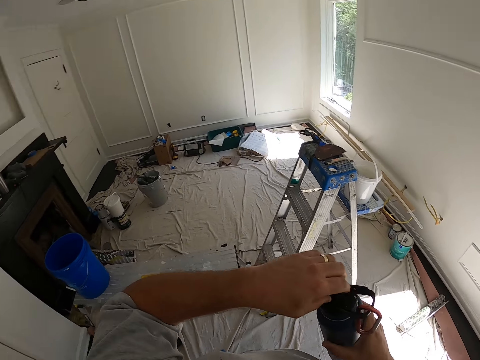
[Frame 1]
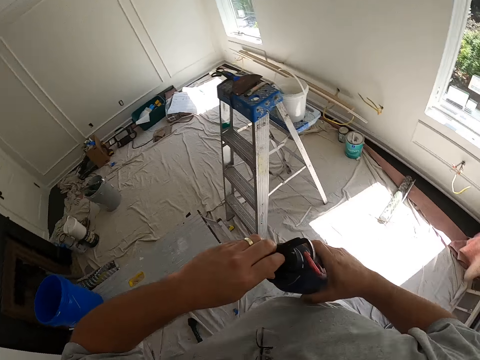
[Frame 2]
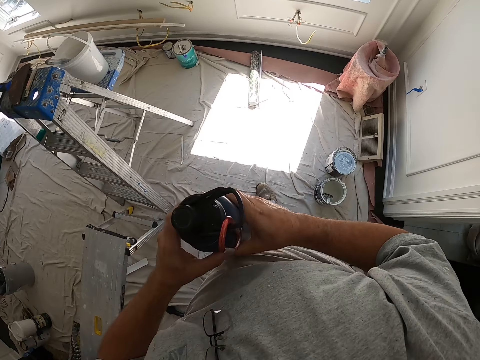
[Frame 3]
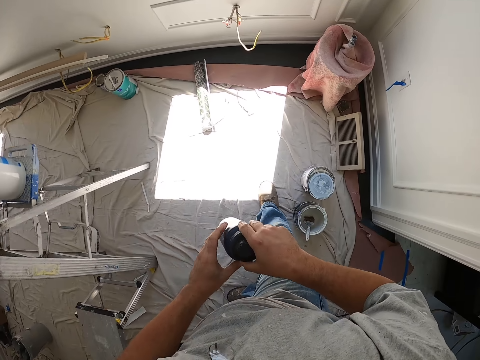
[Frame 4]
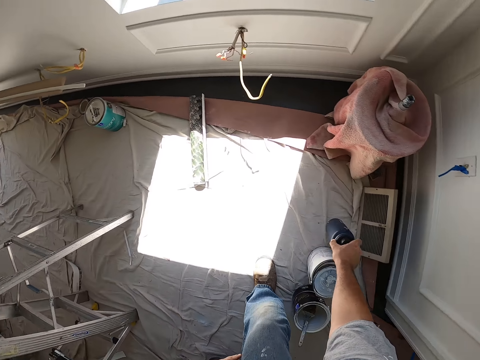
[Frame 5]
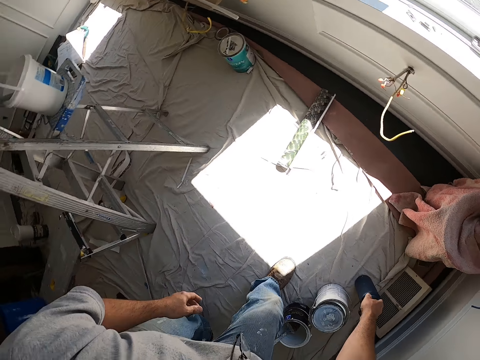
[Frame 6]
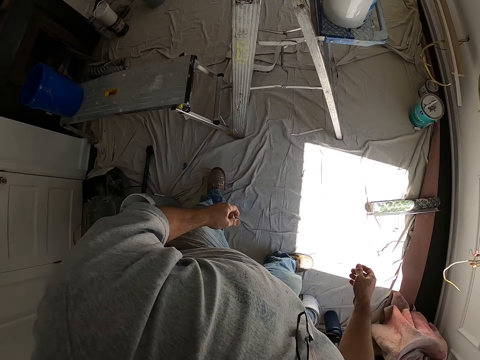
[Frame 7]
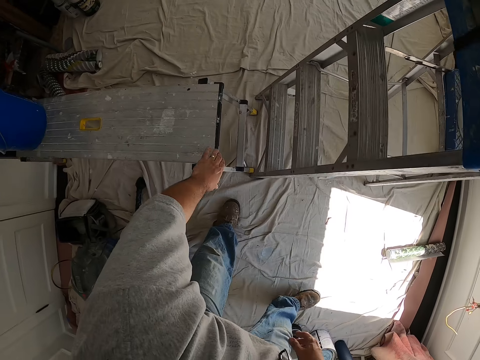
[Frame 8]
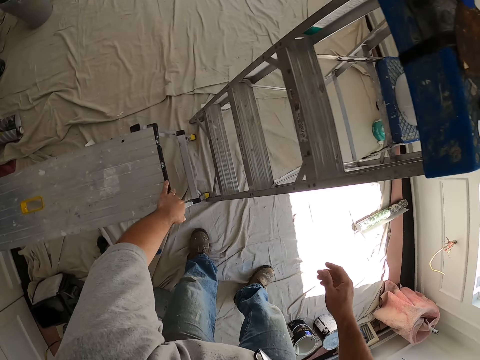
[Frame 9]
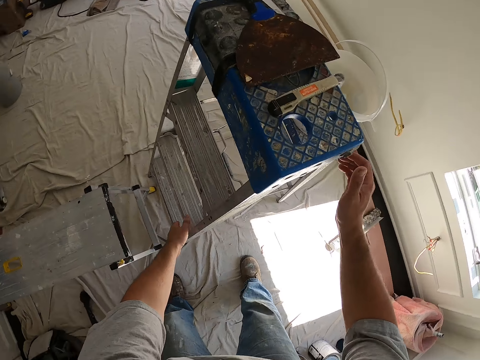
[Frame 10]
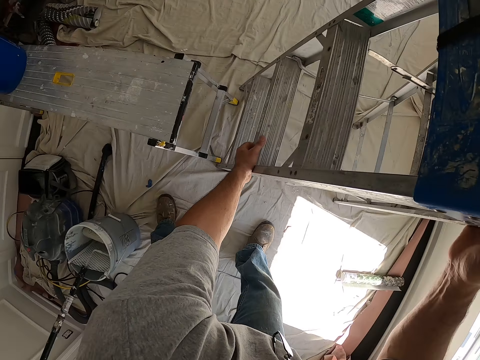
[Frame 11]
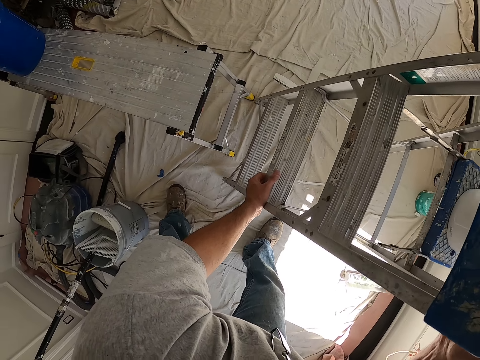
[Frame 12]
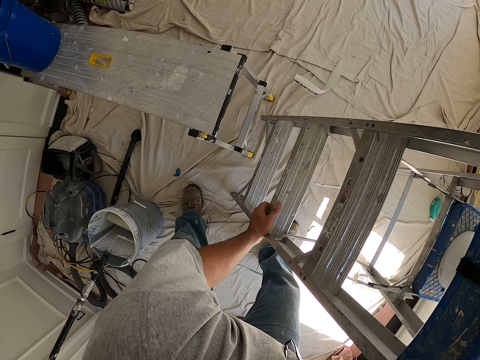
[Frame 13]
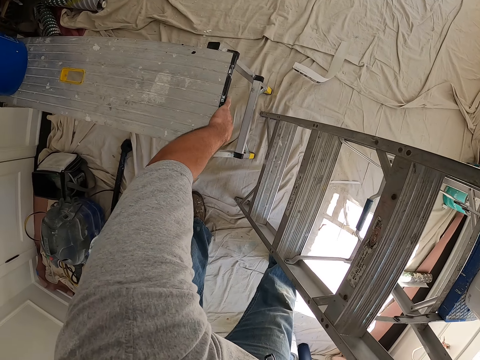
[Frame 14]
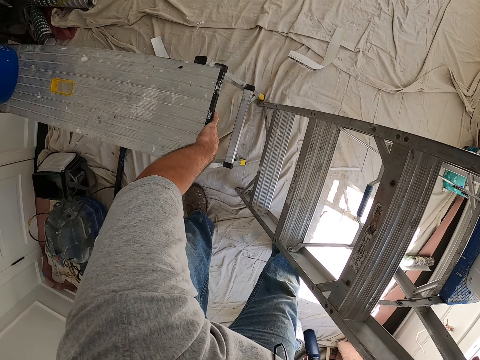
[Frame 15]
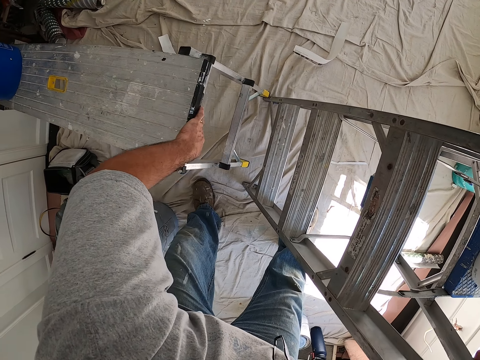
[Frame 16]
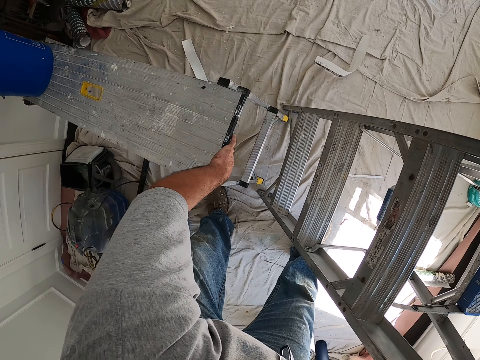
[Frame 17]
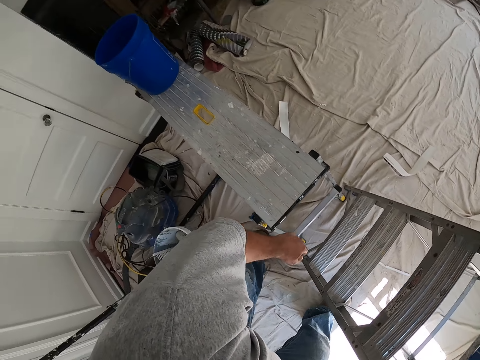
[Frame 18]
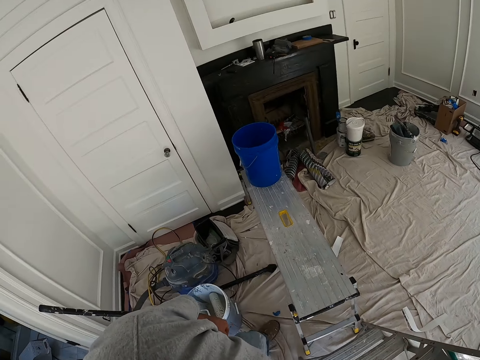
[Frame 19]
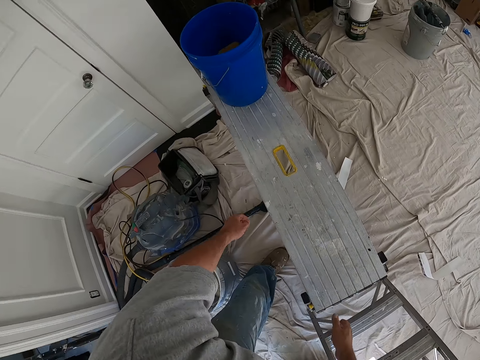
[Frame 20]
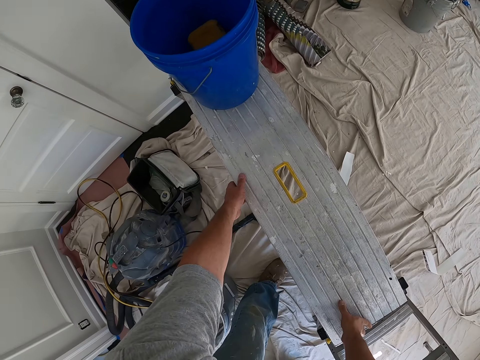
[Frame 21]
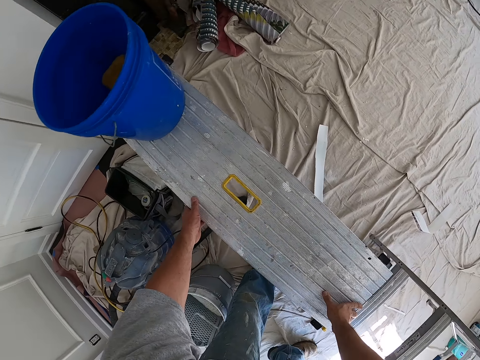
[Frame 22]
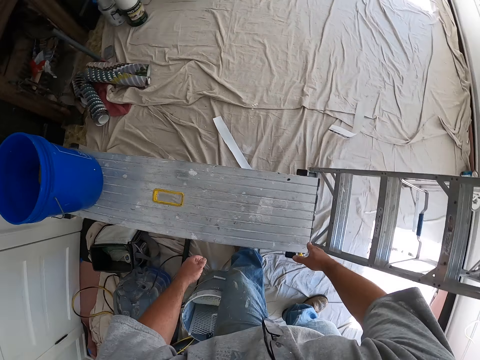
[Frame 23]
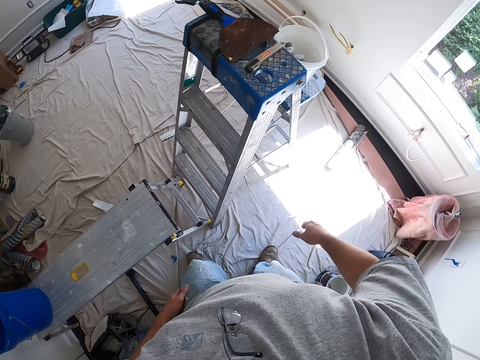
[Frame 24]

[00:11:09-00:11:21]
The camera wearer closes the water bottle. They put the water bottle down on the floor. They touch the step stool. They adjust the step ladder. They adjust the step stool.

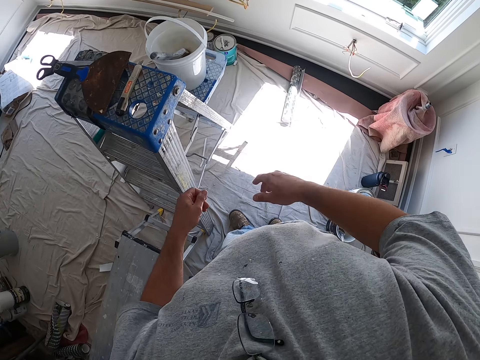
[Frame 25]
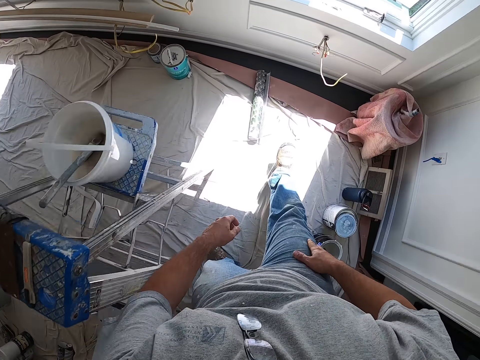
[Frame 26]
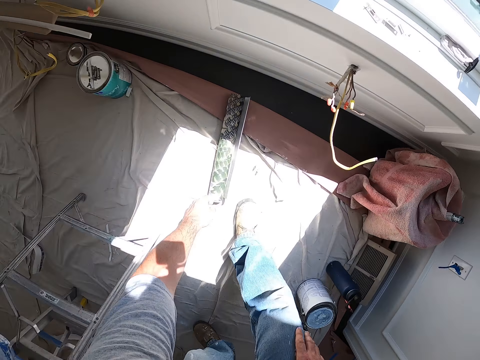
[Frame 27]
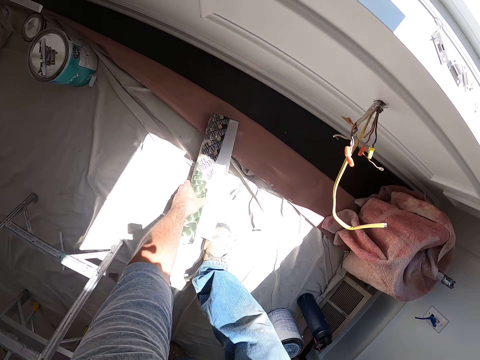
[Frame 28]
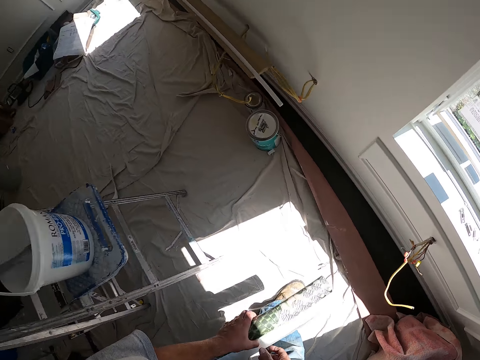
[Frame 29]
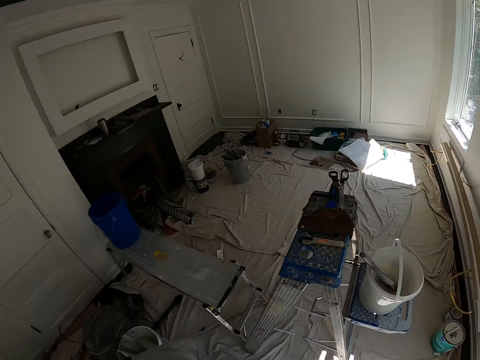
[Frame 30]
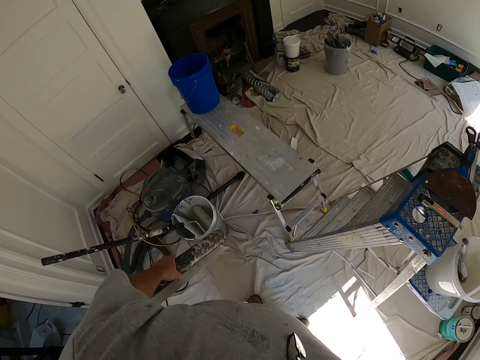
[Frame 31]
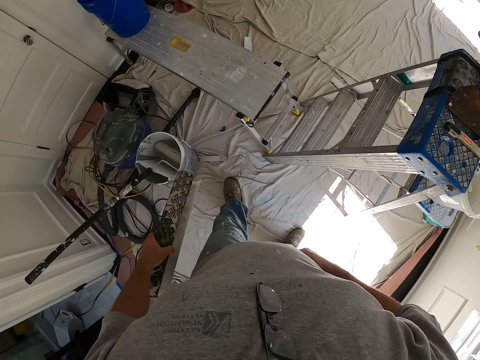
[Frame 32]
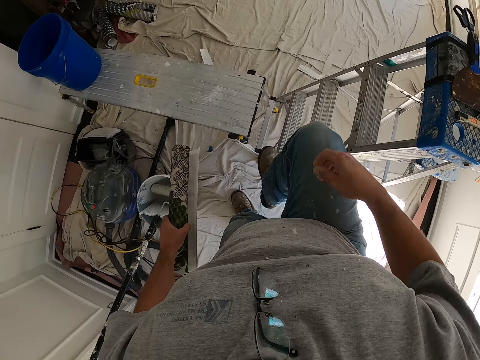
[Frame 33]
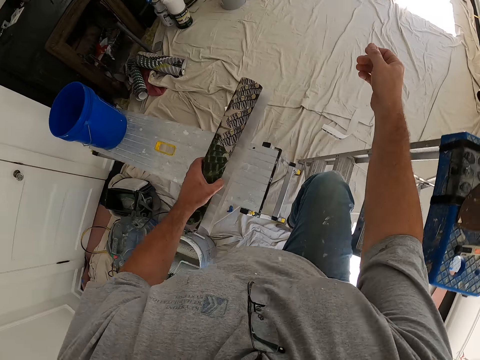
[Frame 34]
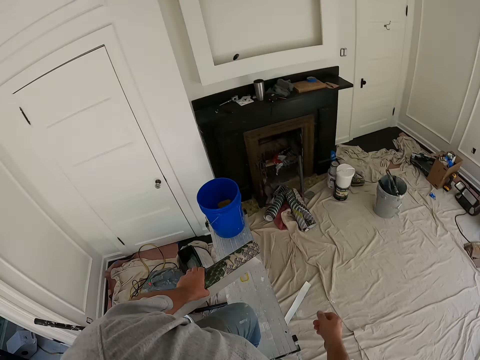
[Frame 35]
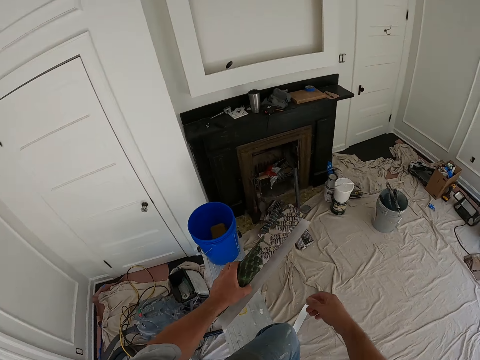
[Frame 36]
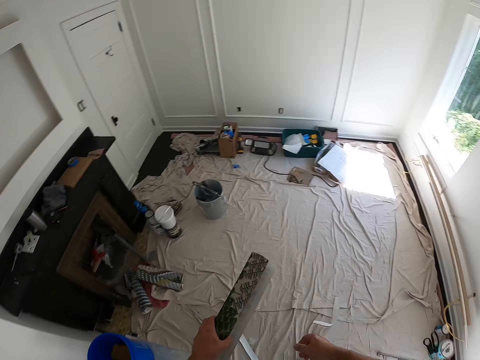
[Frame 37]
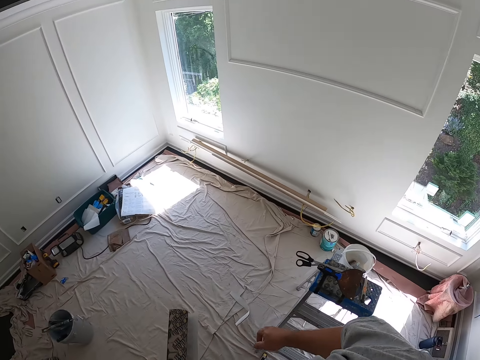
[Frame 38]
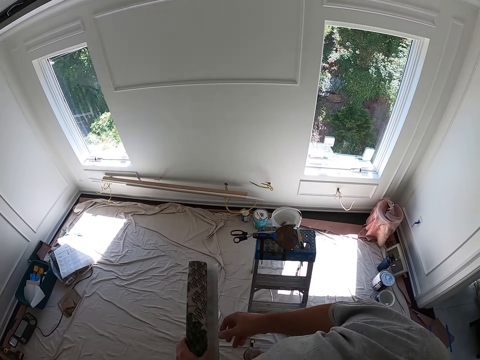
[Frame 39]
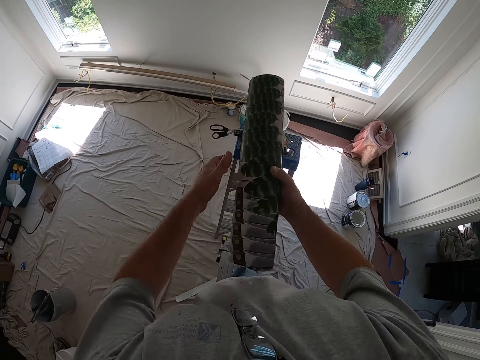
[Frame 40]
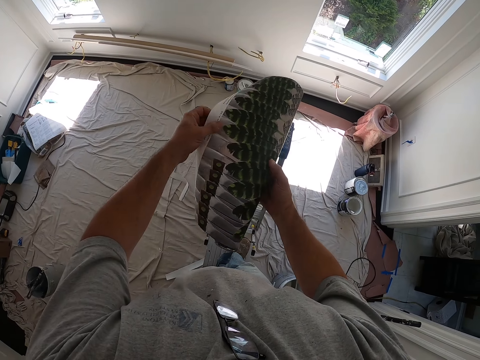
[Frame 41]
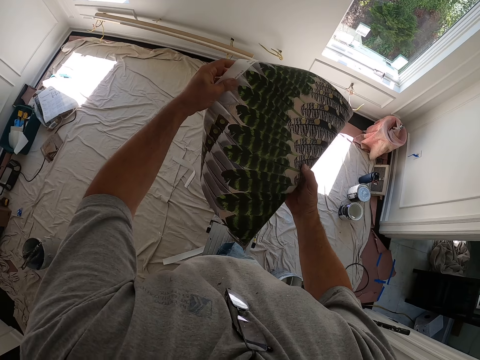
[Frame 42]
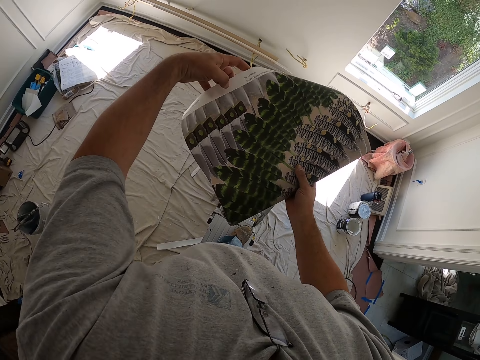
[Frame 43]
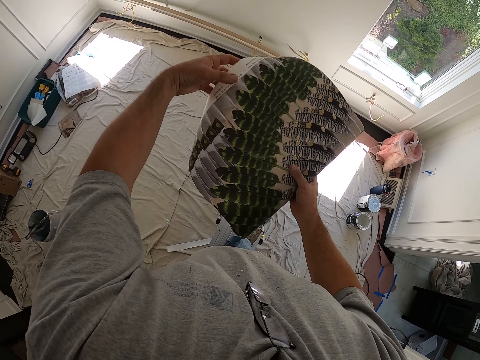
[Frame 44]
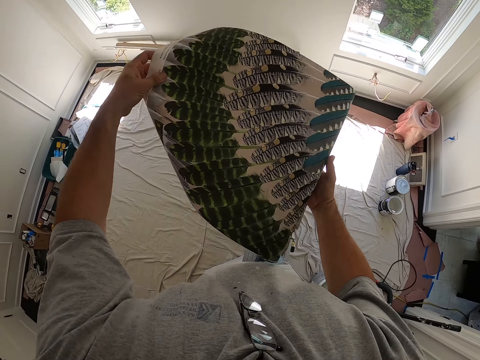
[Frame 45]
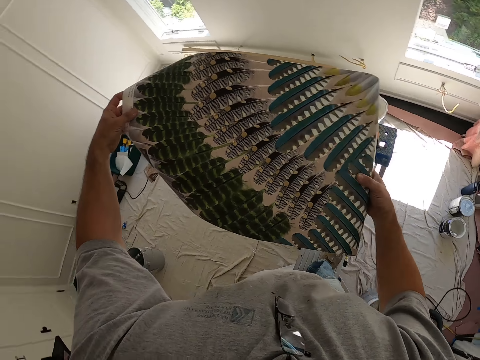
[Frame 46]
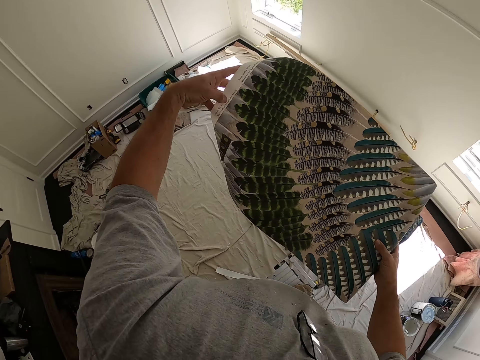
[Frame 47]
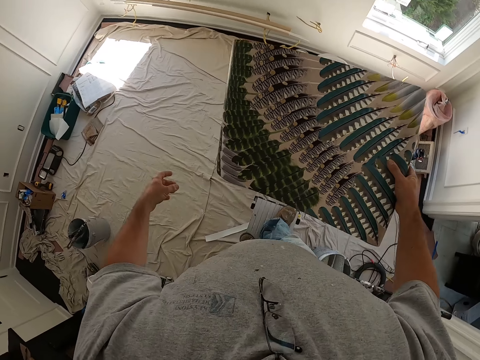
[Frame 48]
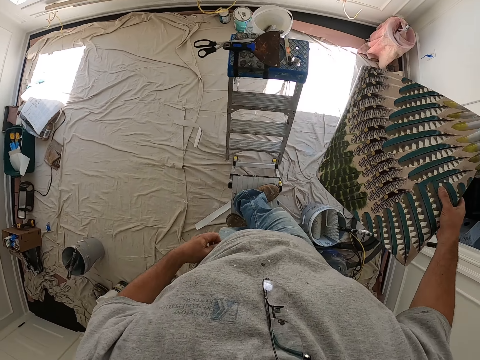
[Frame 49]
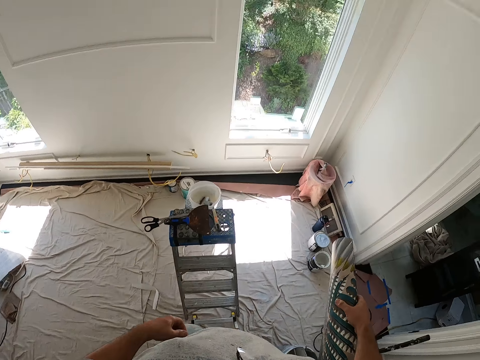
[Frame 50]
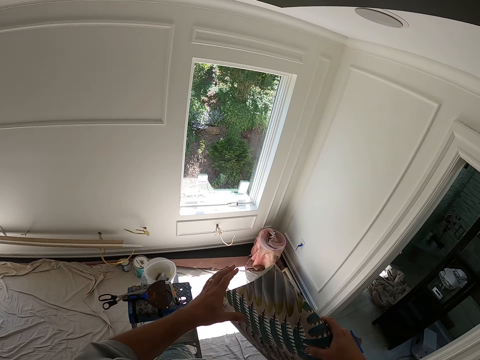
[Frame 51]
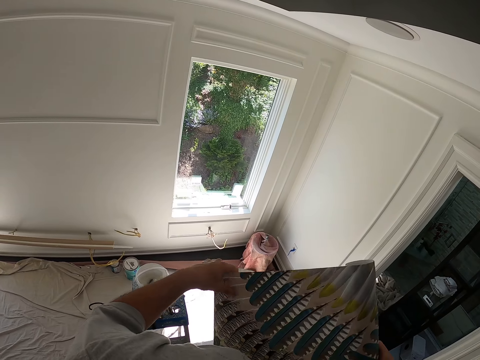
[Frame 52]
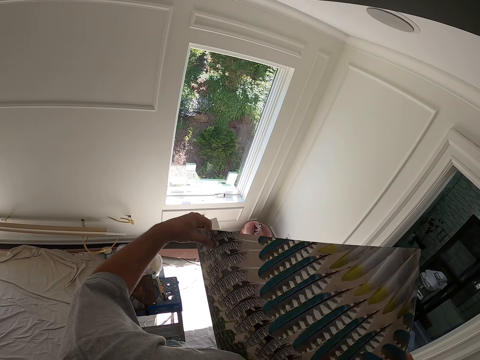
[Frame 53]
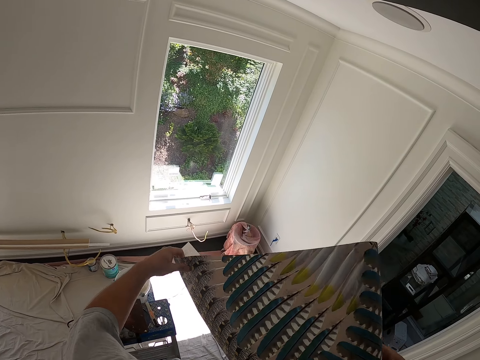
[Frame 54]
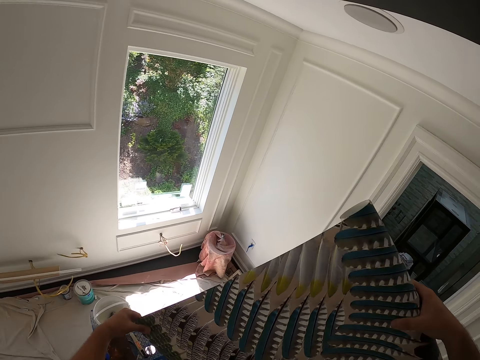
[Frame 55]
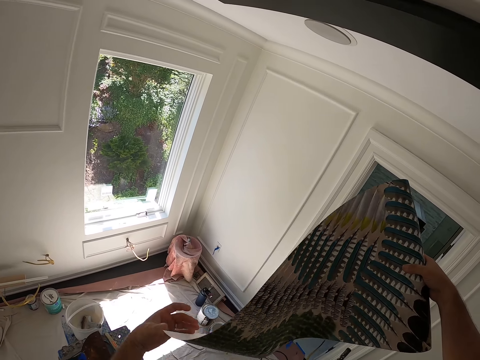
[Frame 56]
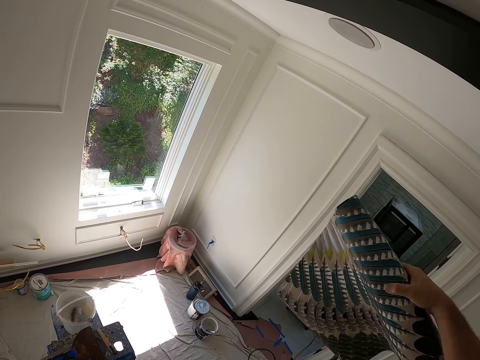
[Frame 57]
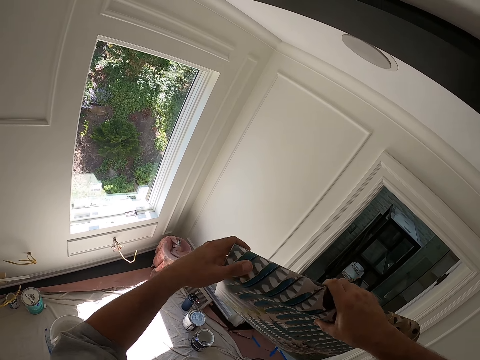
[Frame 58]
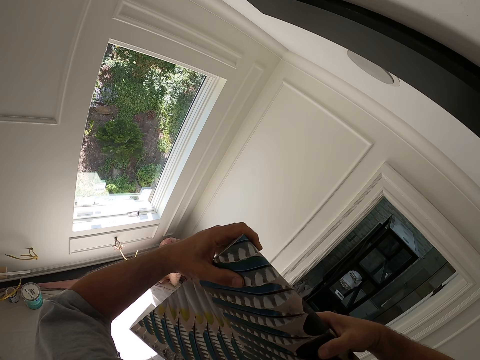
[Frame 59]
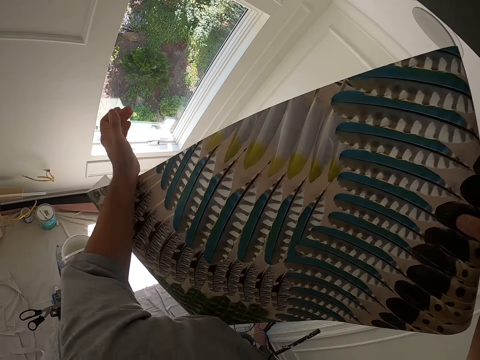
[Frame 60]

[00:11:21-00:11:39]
The camera wearer picks up a wallpaper or chart from the ground. They climb the step ladder. They unroll the wallpaper.
